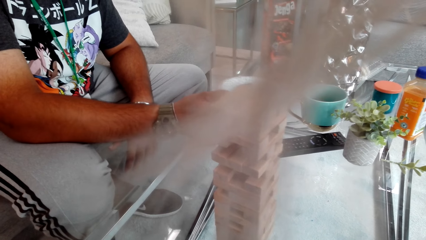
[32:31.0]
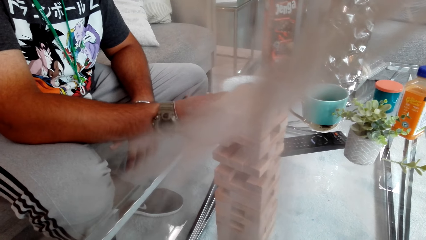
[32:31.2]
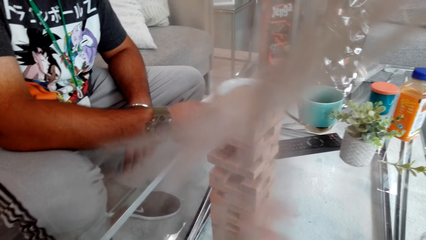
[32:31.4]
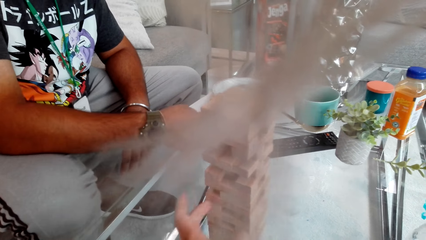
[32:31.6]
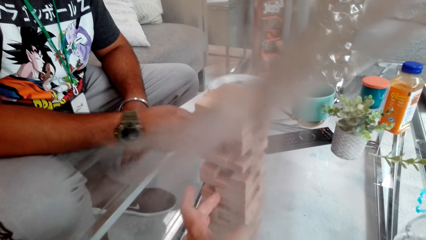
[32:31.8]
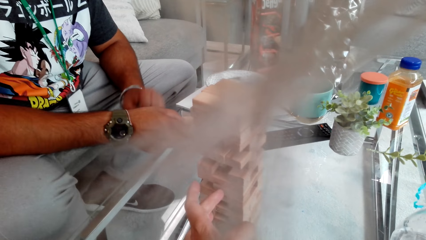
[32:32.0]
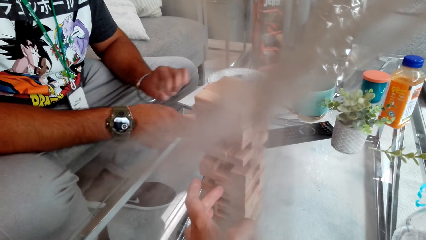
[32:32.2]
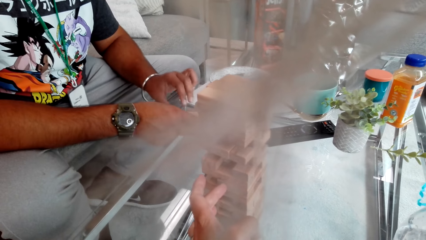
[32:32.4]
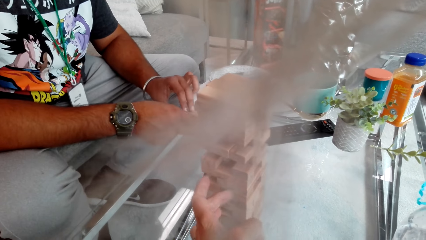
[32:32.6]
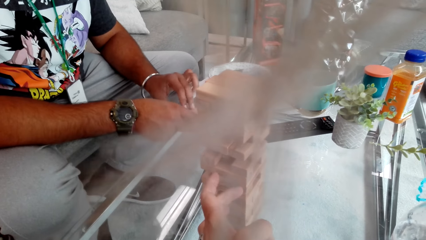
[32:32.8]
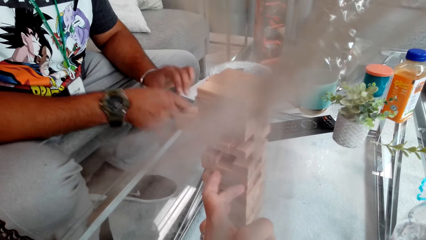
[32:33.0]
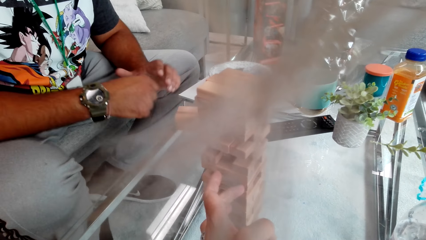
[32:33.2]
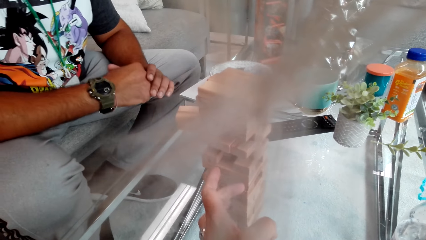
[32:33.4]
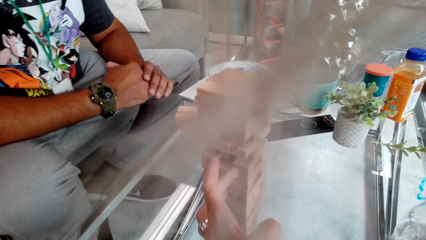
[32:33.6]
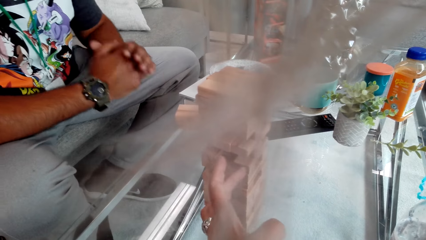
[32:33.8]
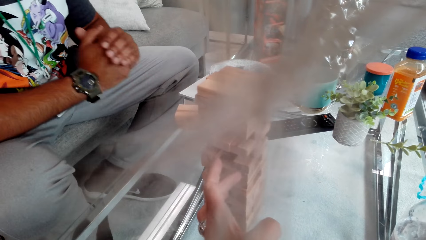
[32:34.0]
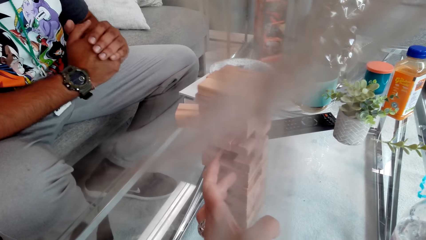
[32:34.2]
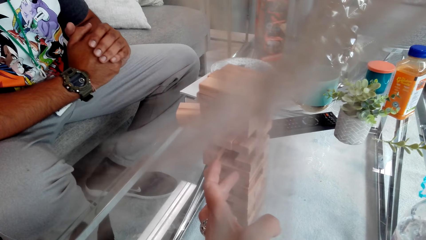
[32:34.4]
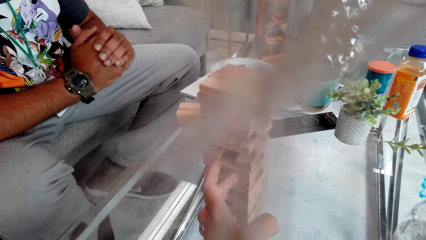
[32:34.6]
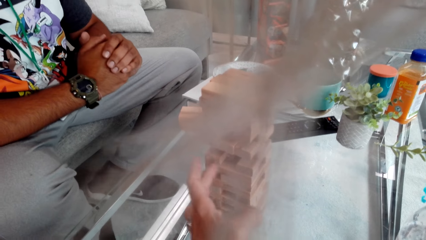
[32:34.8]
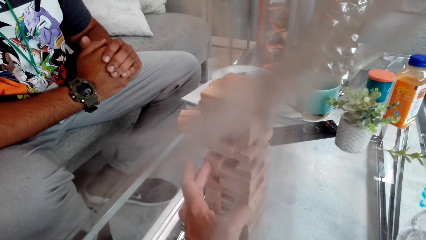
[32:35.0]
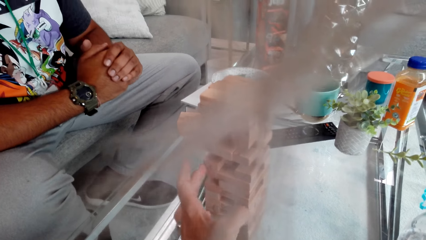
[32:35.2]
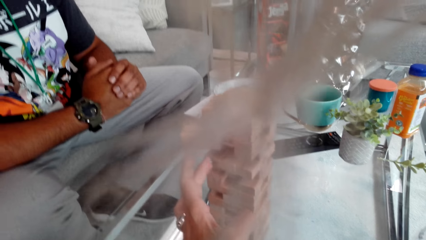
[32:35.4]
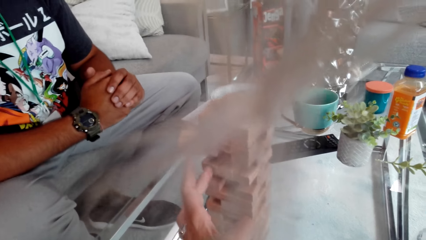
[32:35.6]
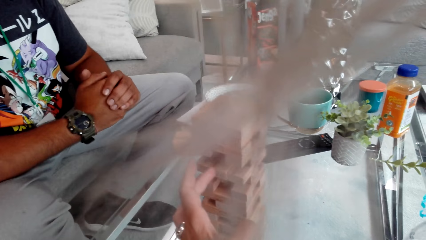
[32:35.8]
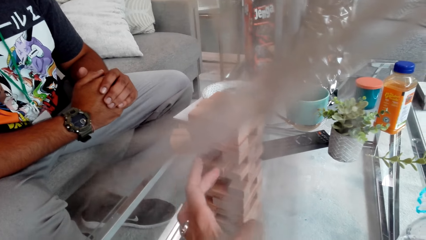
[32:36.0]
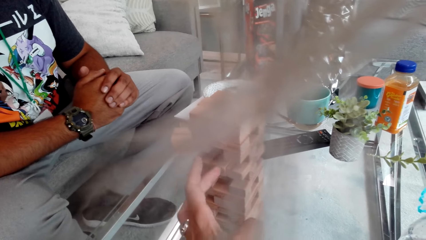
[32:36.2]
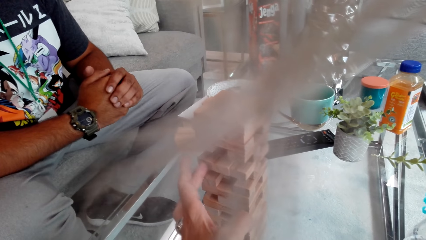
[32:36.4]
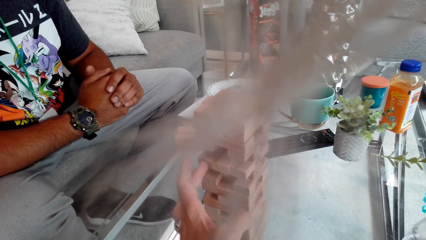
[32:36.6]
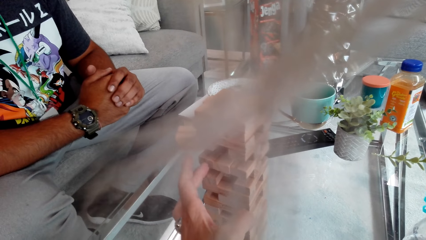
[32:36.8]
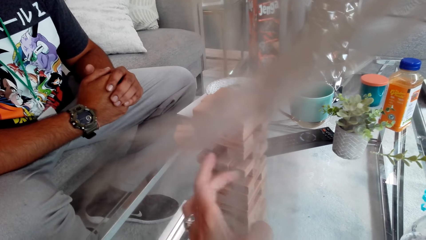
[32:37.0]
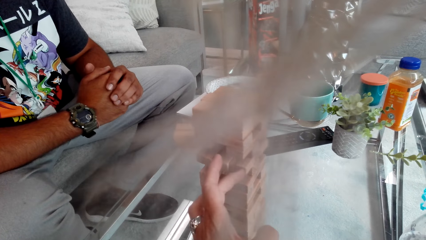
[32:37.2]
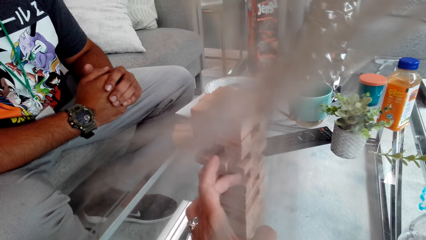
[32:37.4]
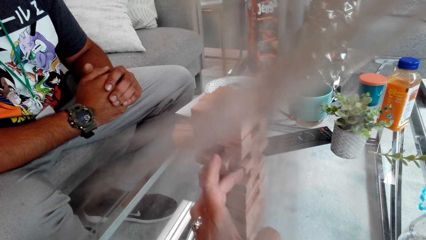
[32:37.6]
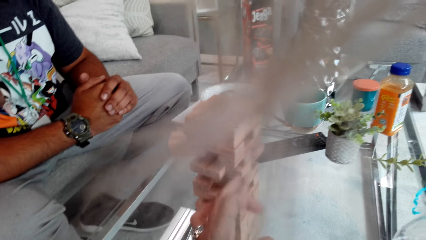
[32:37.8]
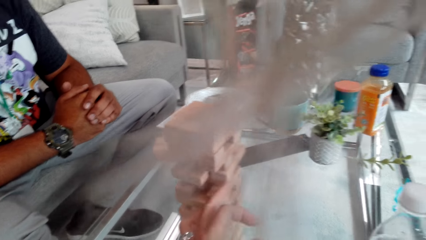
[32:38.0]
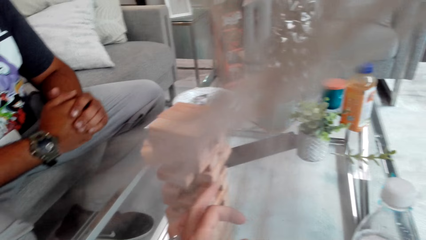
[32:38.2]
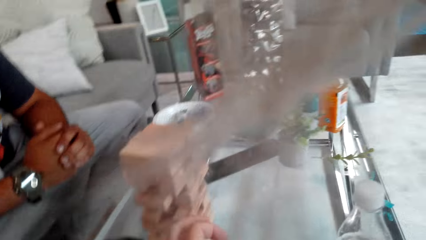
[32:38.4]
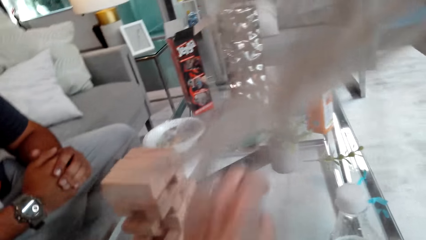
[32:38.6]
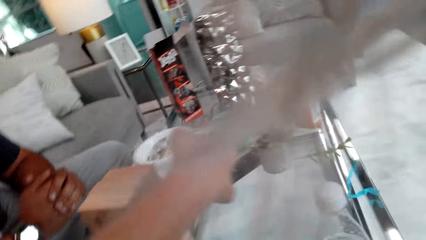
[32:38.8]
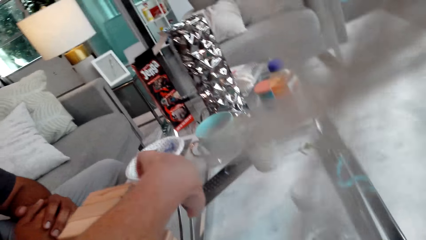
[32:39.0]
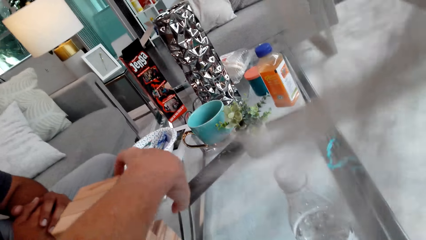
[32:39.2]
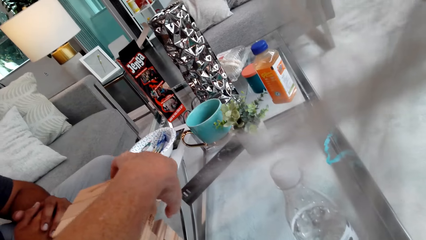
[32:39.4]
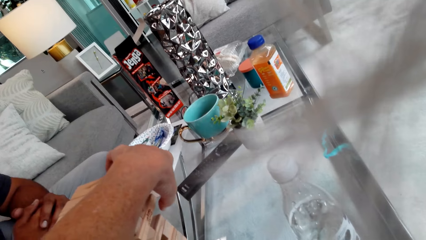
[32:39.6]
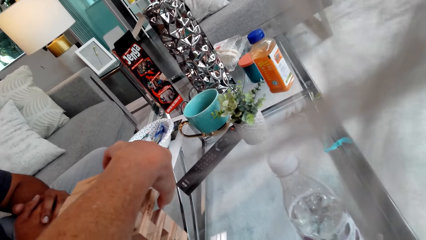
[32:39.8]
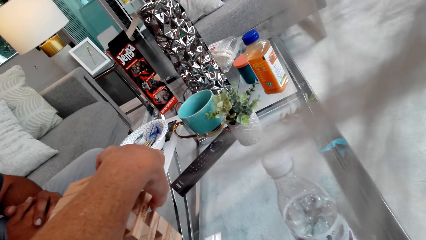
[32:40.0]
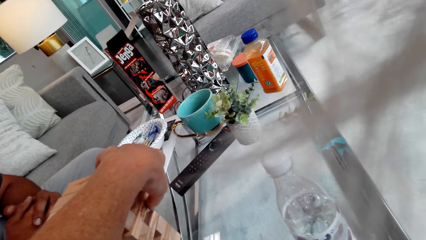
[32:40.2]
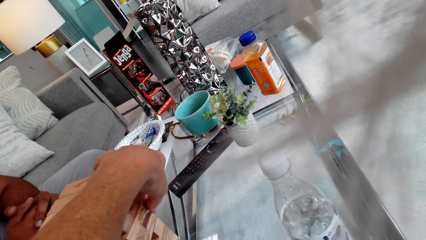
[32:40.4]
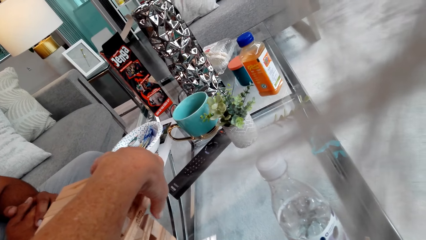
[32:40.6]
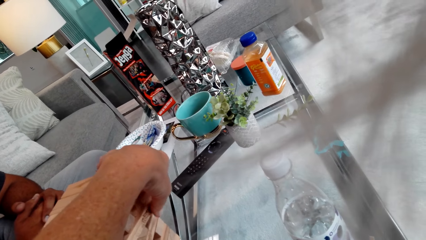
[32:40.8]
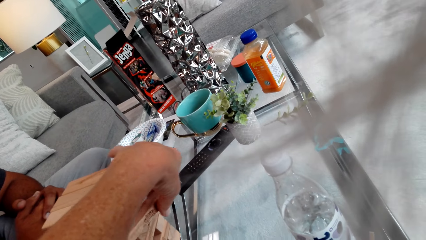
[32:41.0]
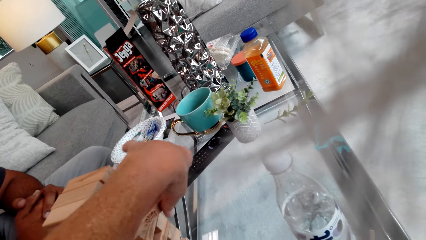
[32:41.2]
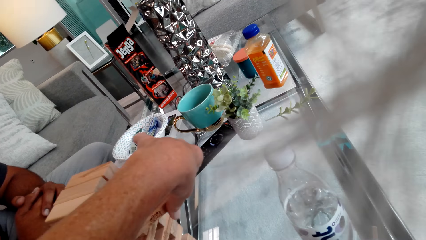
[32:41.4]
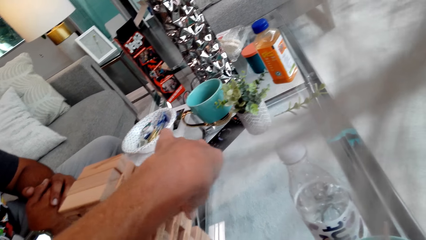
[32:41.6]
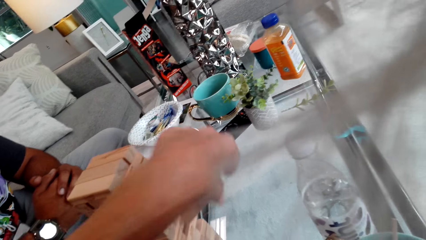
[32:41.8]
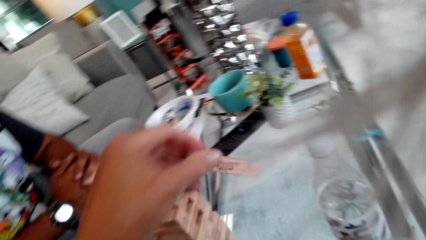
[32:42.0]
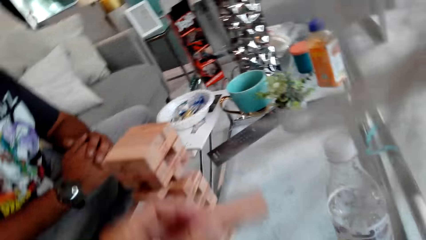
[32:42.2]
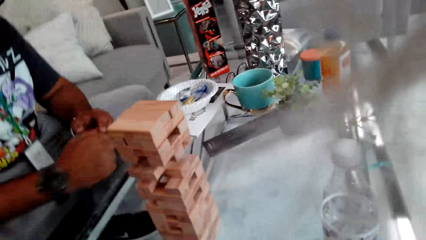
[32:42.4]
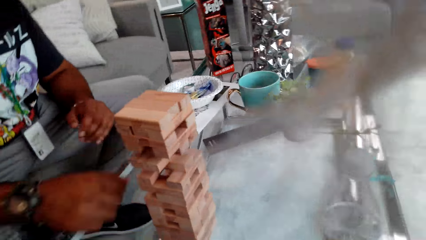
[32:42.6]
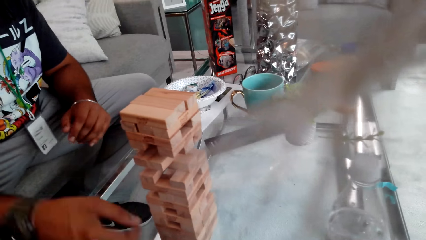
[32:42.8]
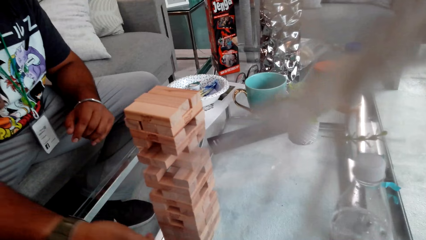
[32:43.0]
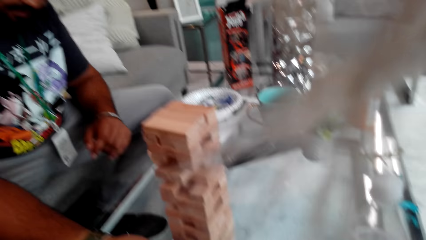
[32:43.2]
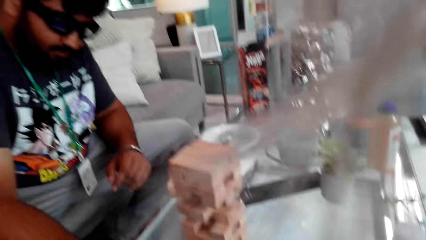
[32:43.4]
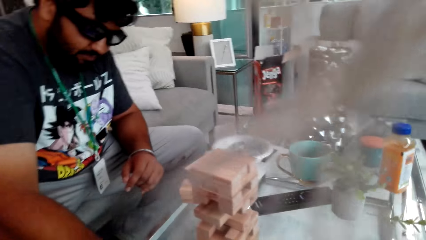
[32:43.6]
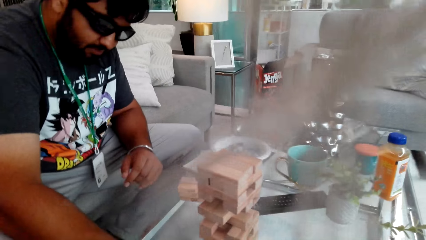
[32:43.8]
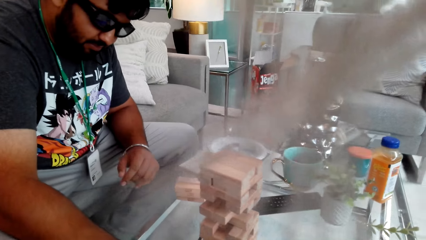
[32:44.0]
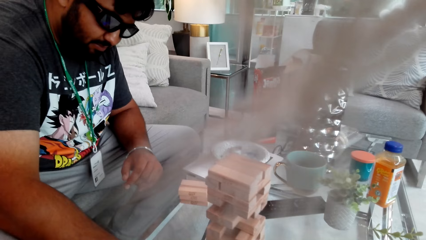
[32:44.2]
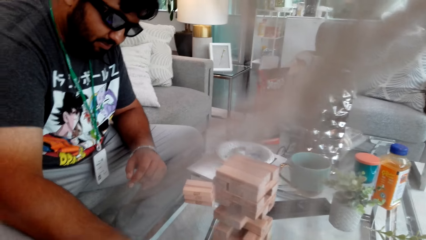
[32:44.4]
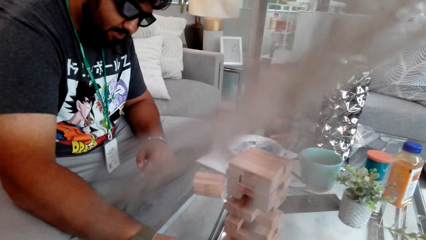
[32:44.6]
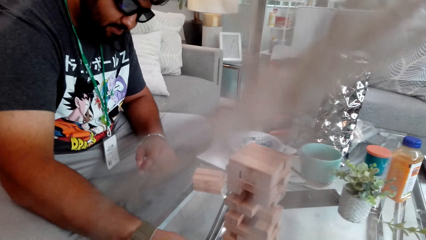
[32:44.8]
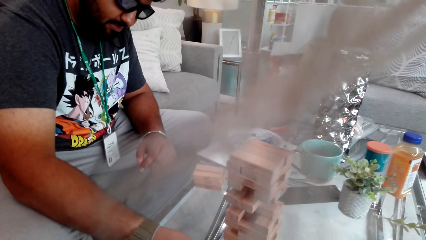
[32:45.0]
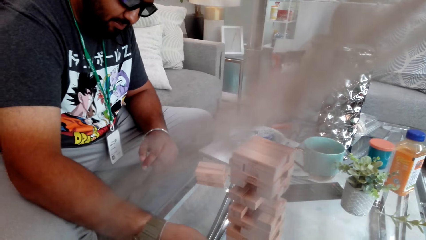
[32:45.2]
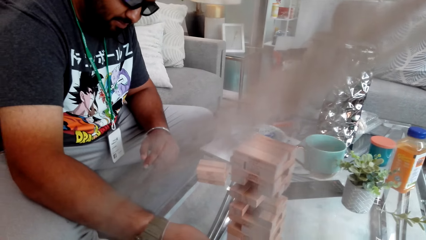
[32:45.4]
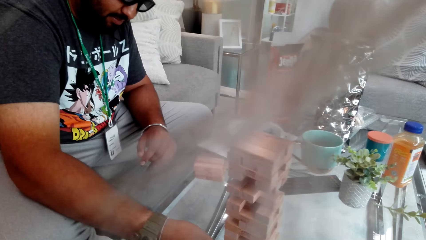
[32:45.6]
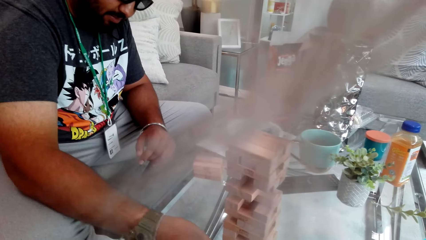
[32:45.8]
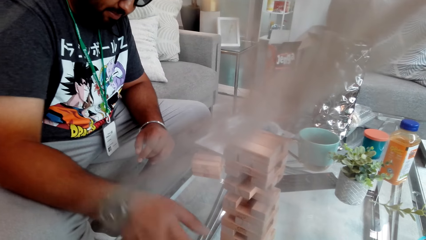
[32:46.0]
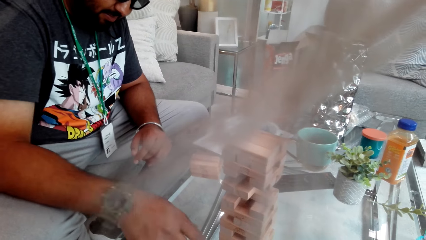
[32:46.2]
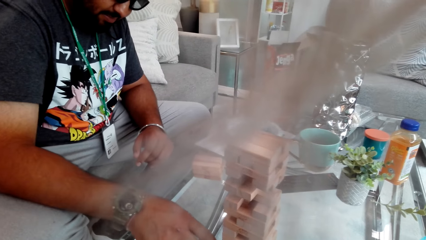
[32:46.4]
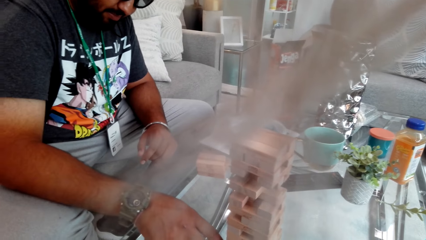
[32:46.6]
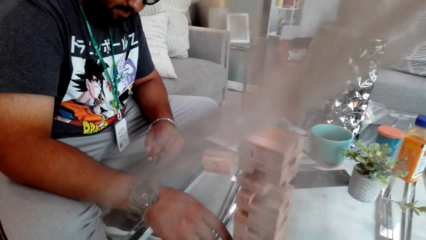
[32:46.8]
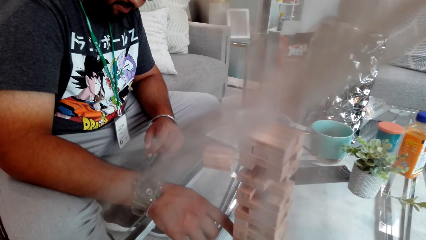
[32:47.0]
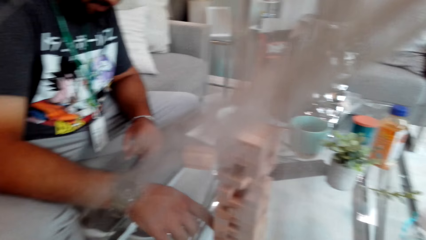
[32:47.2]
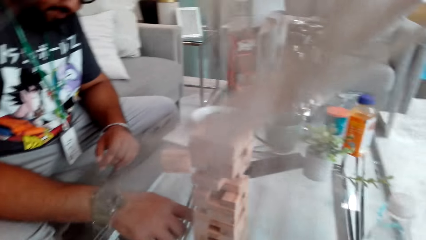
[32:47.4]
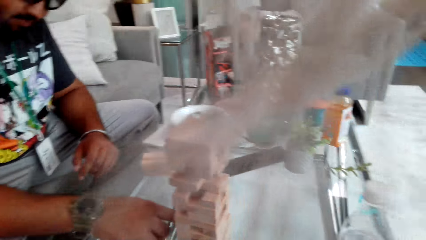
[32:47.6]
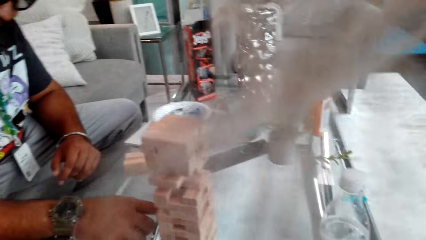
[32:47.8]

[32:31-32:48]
The camera wearer pushes the wood and plays the jenga game. A person puts a jenga block on the table and puts hands together. The camera wearer plays the jenga game. They push the wood again and pull the wood. They play the jenga game again. The person pushes the wood, stretches a hand, and plays the jenga game.
